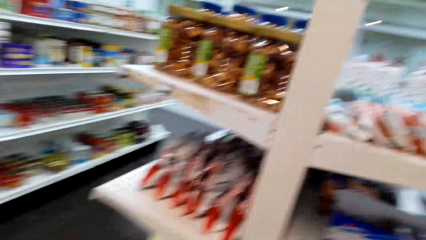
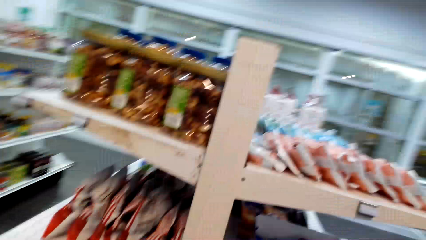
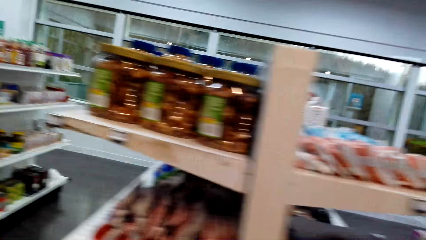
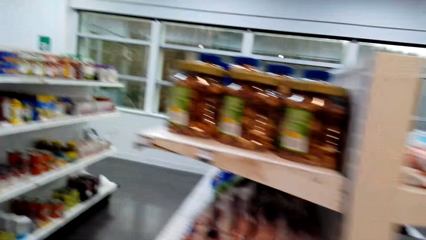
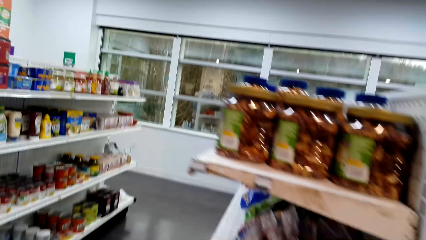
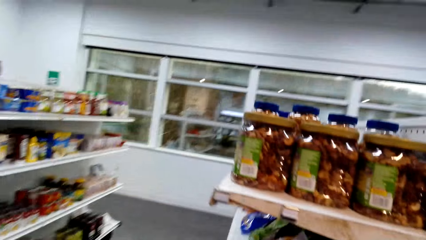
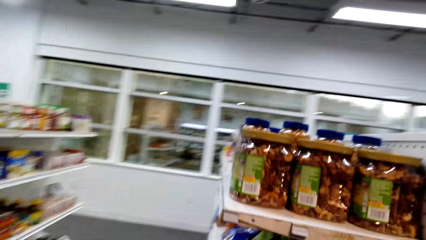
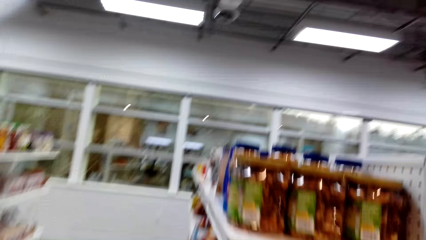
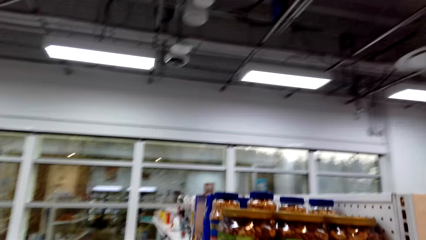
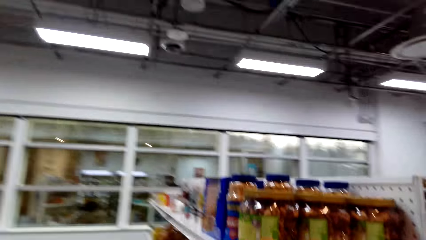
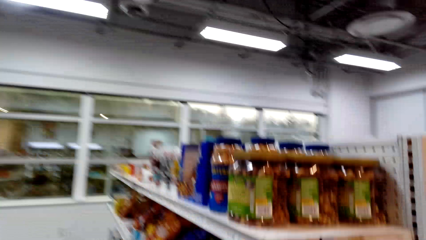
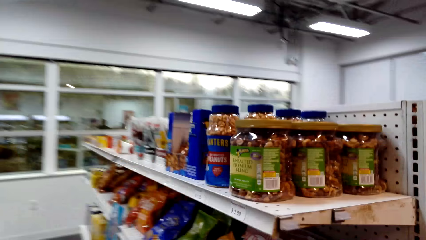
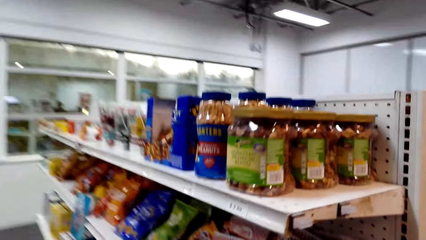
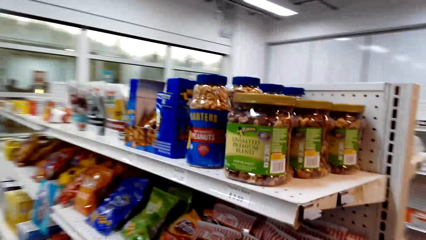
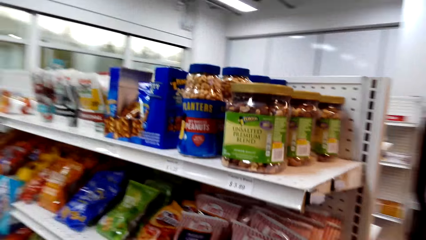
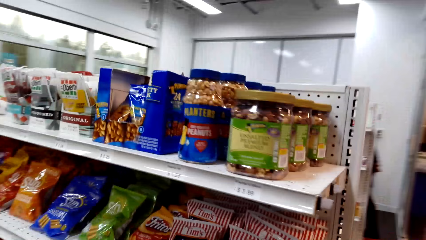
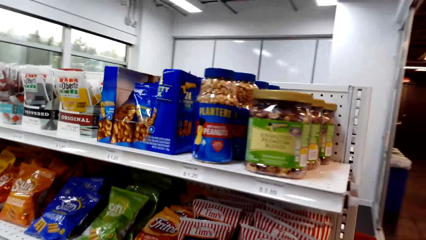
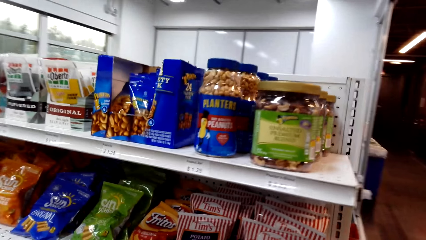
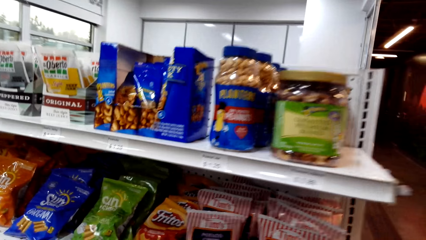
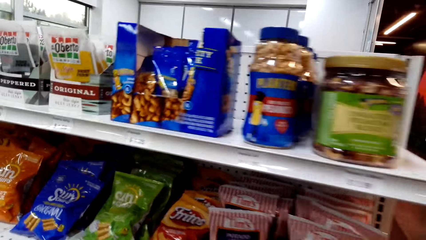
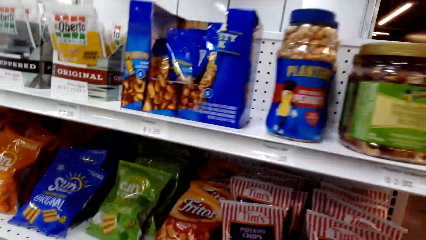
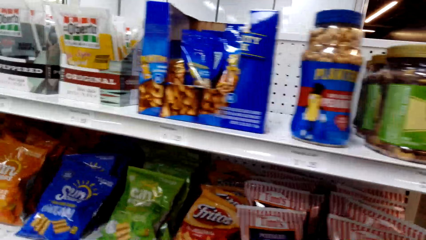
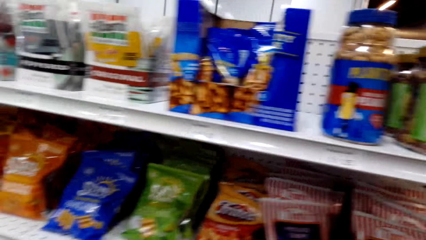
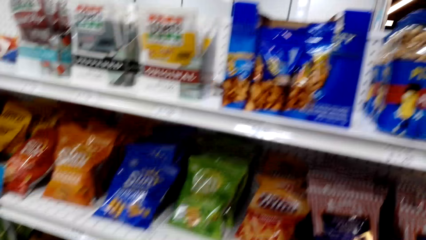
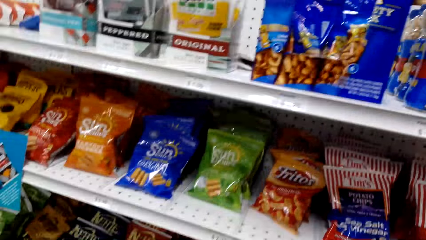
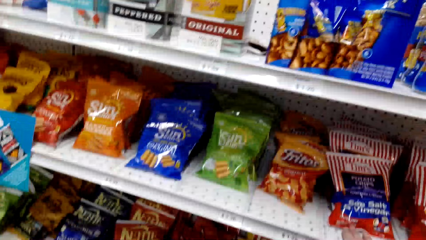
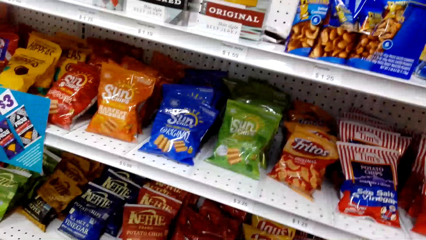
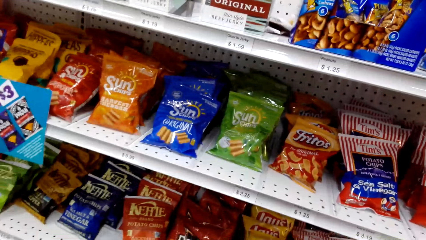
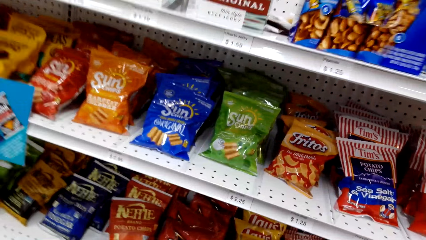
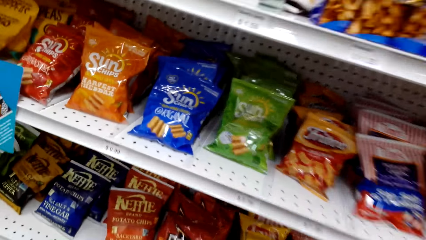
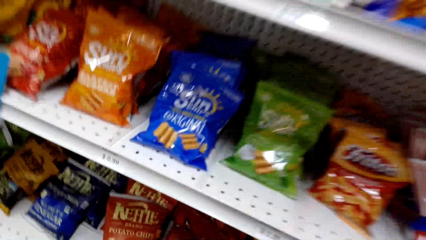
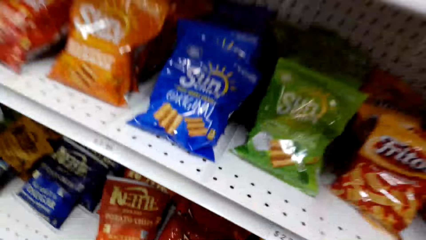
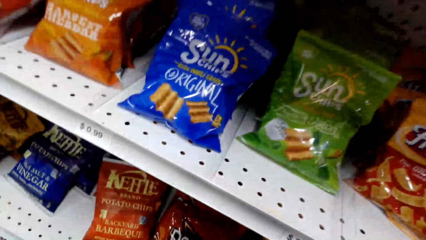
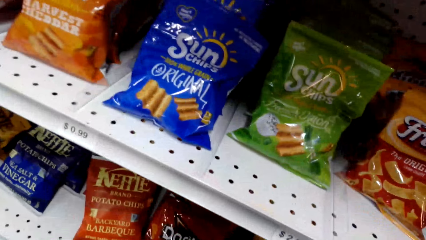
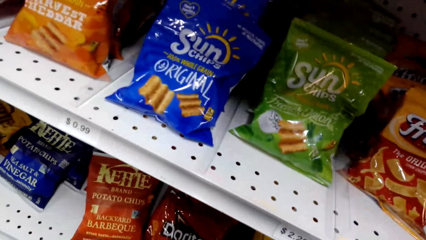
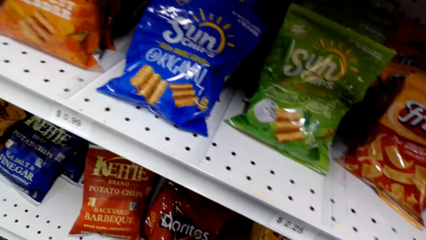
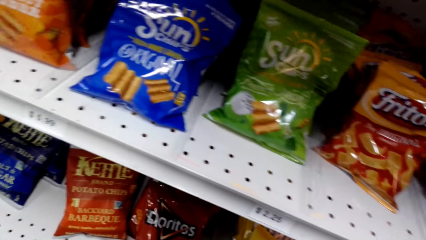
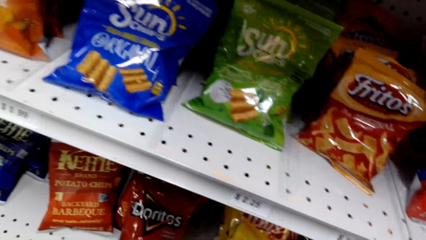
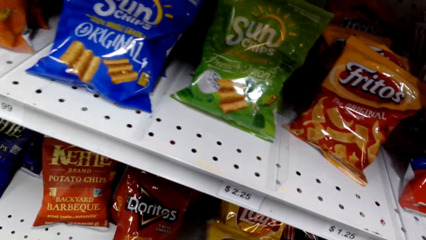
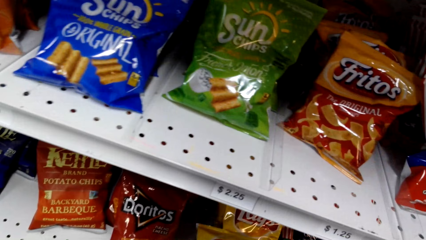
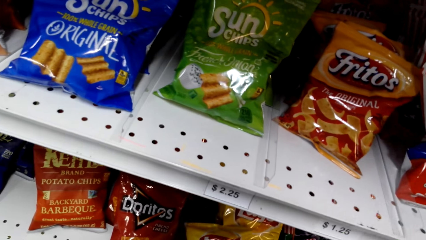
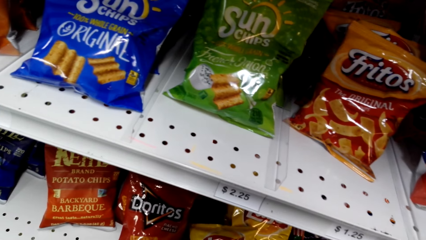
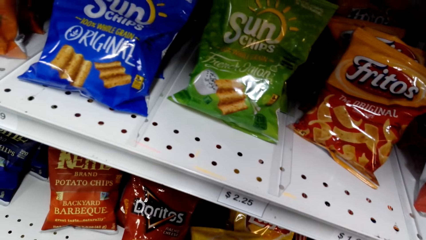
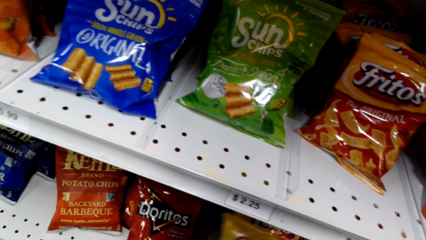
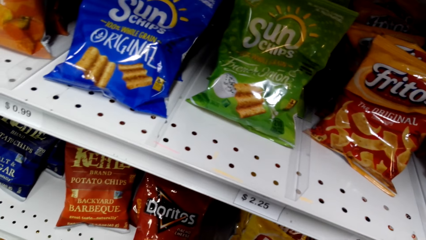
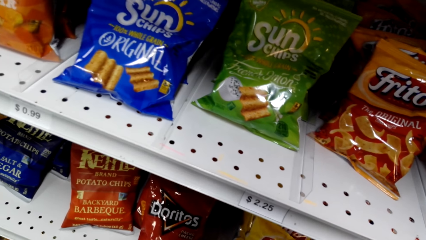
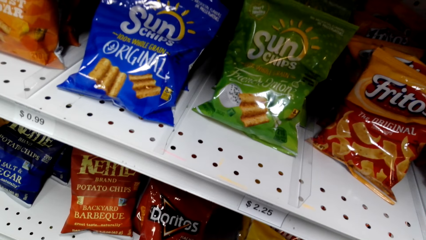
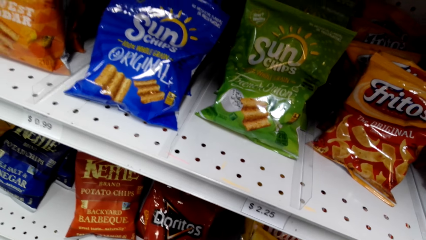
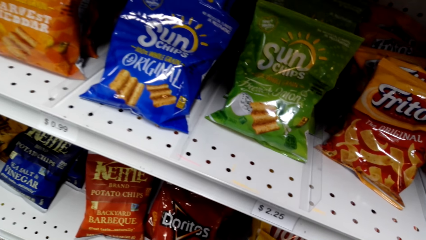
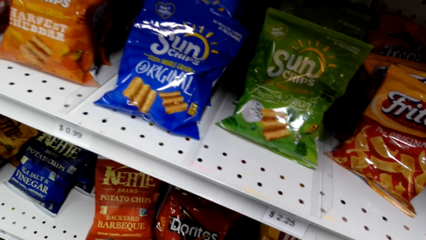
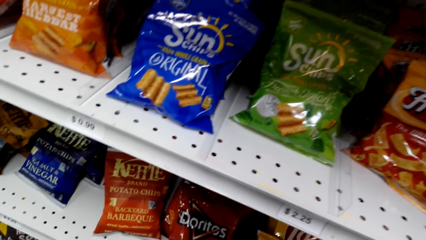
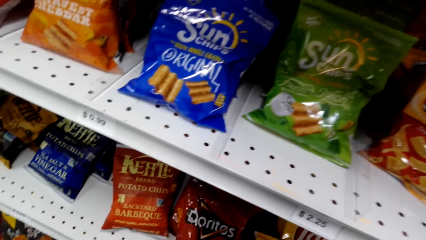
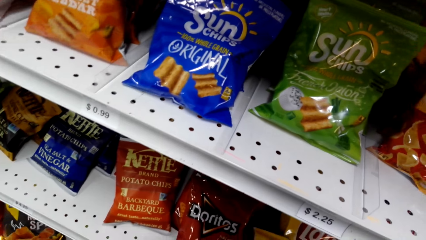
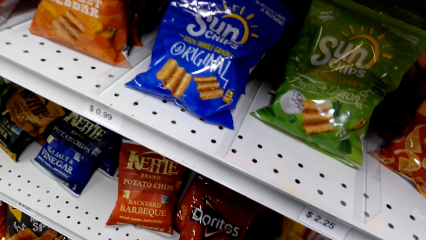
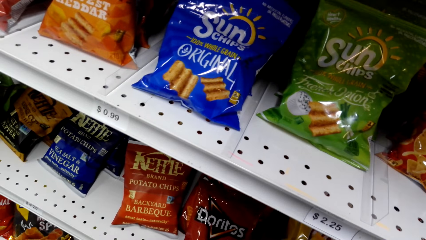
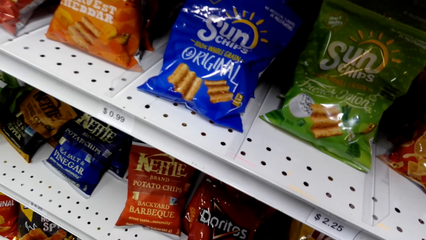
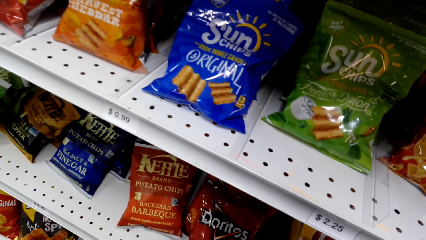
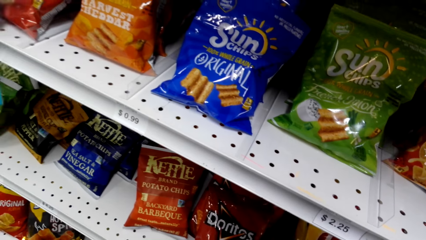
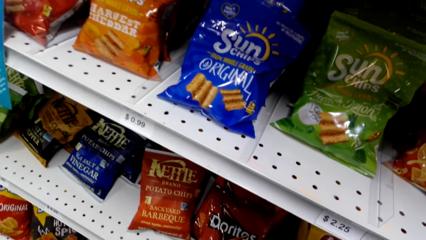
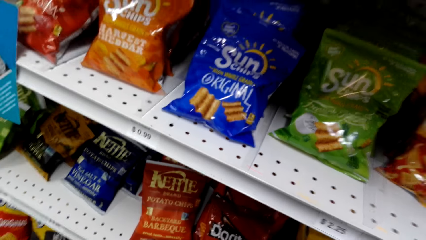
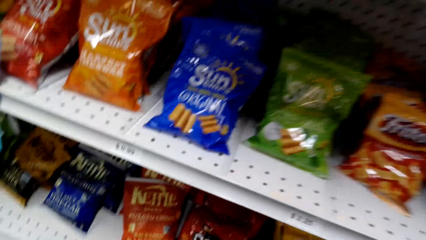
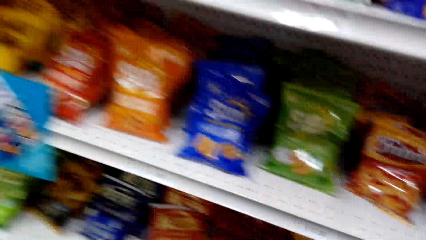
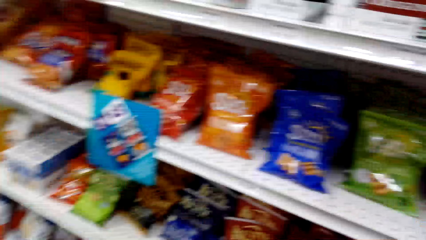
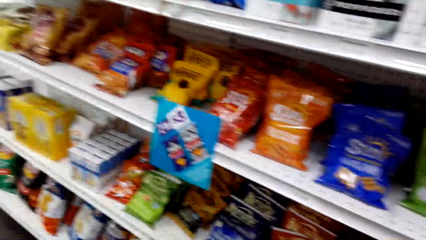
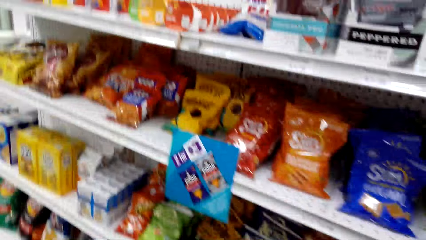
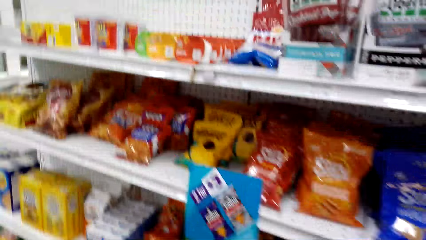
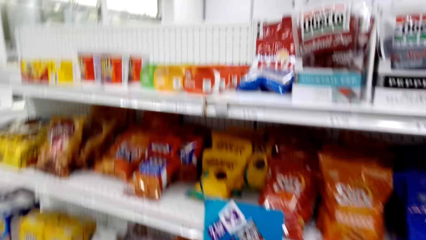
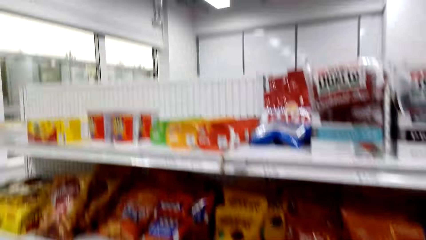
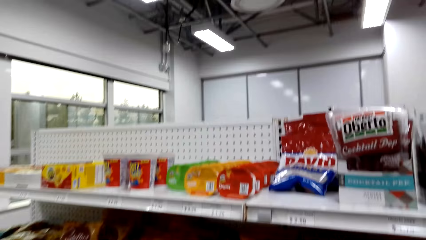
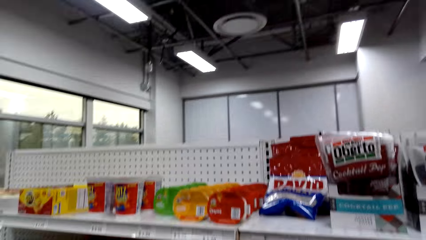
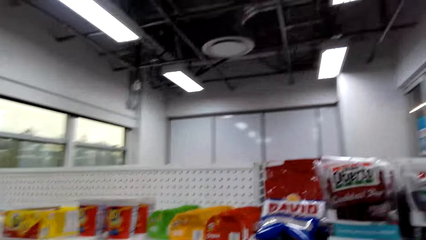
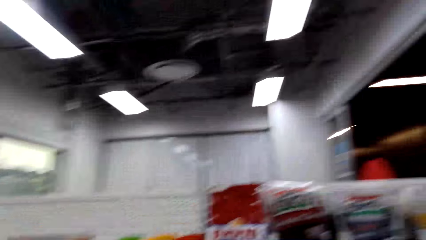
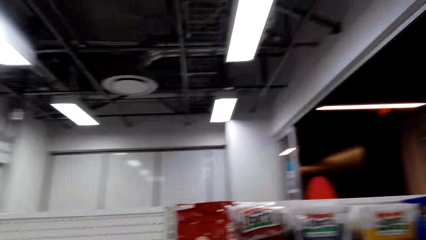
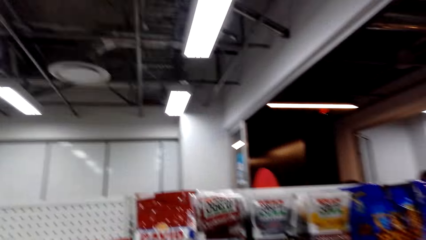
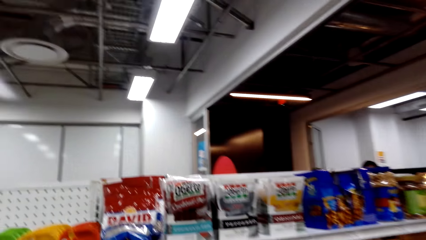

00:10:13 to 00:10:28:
The camera wearer picks a packet of snacks from the shelf. They walk around the room.
